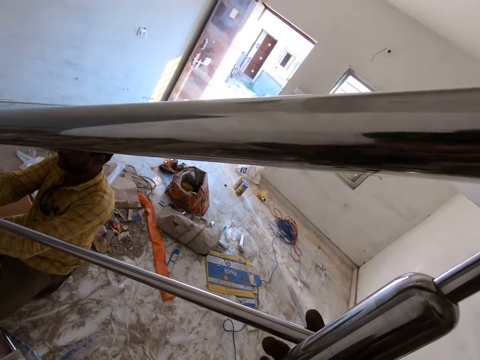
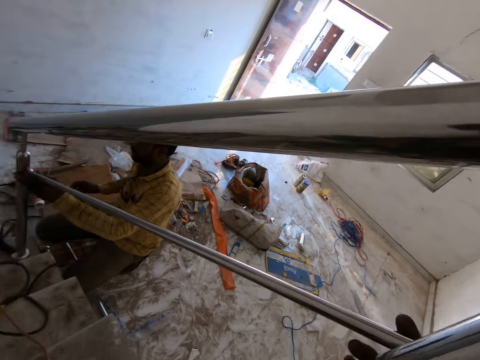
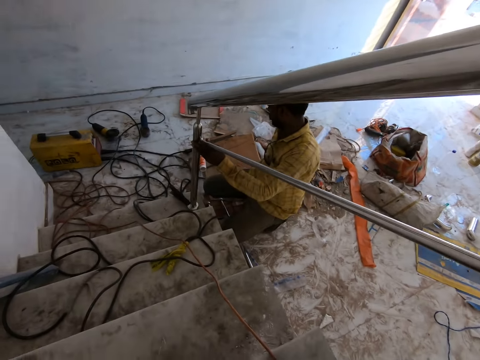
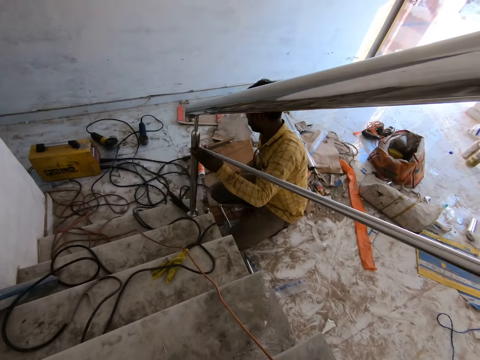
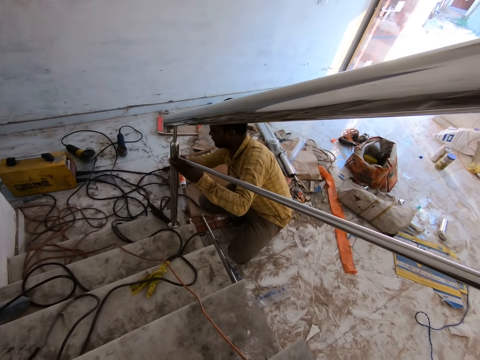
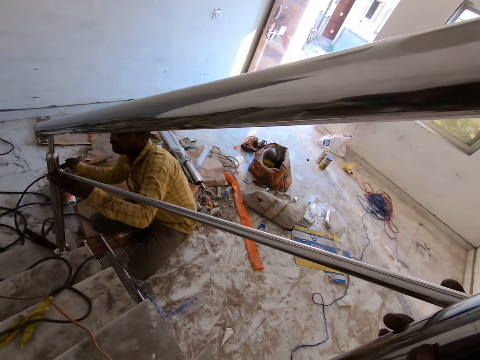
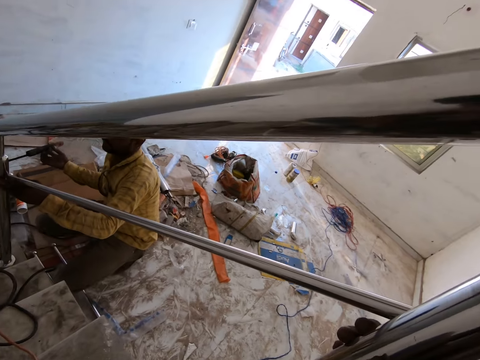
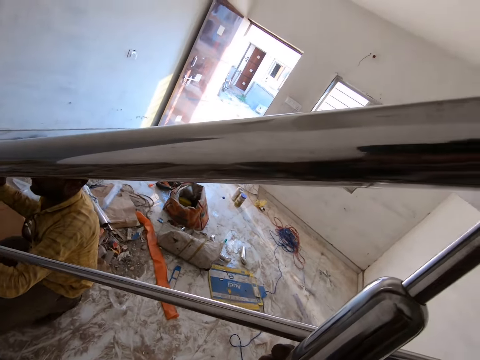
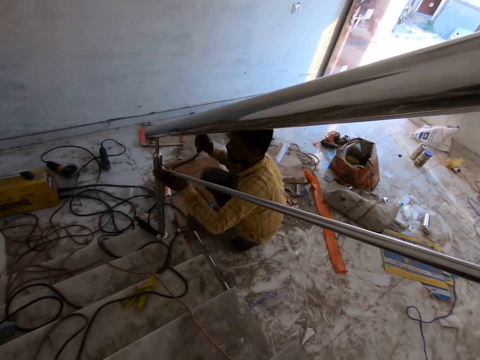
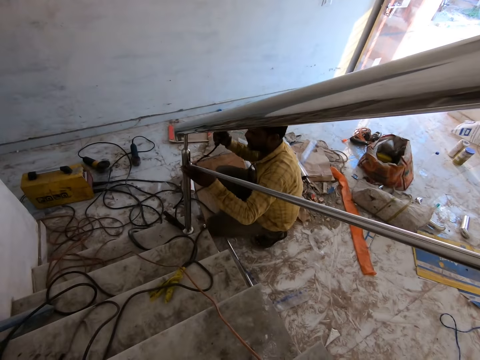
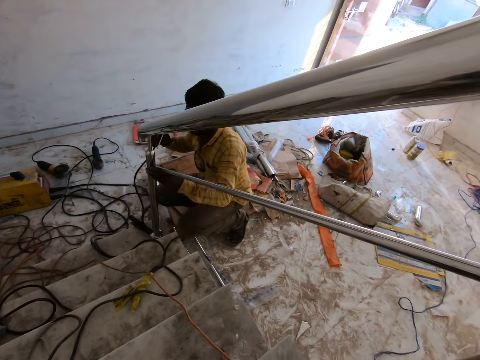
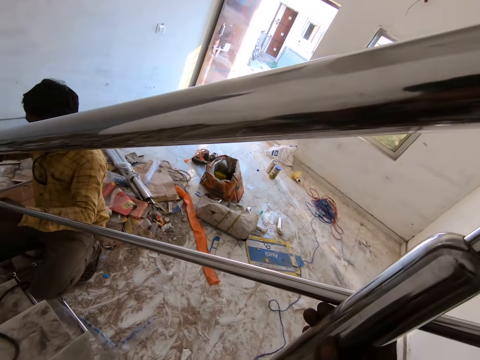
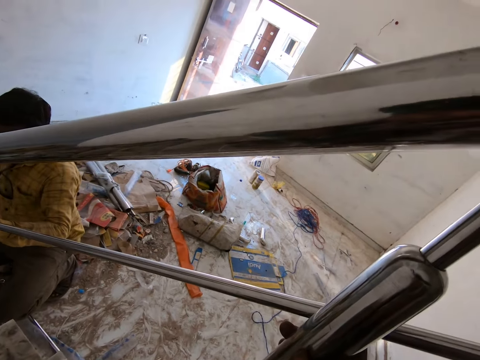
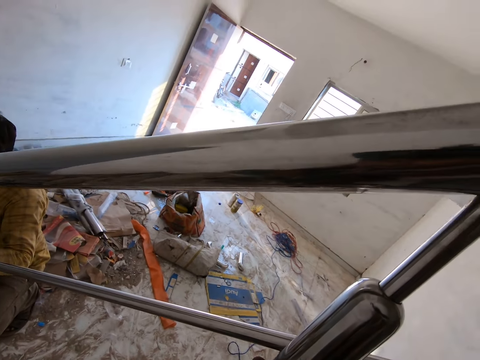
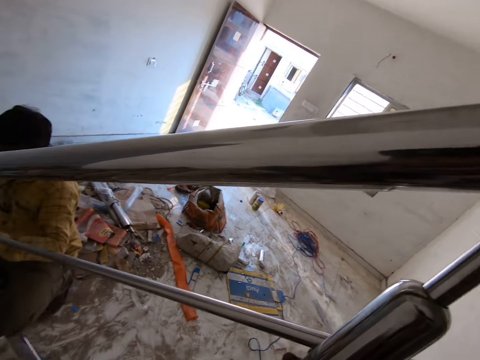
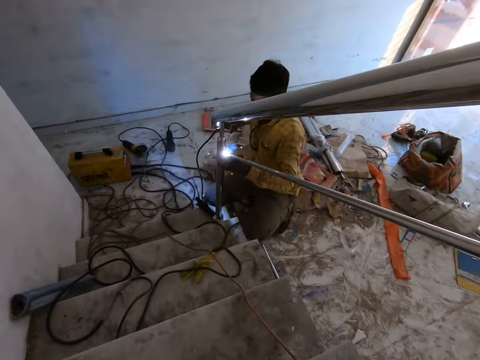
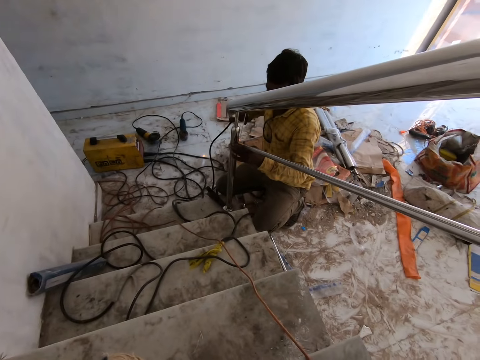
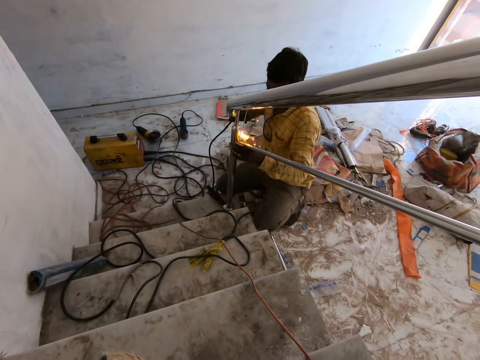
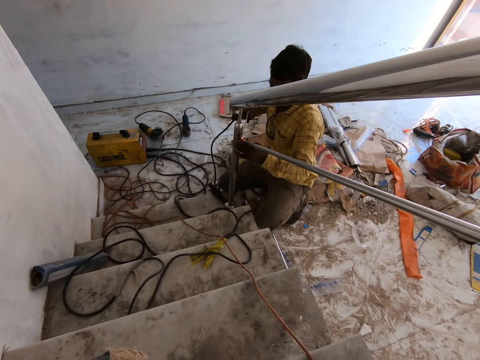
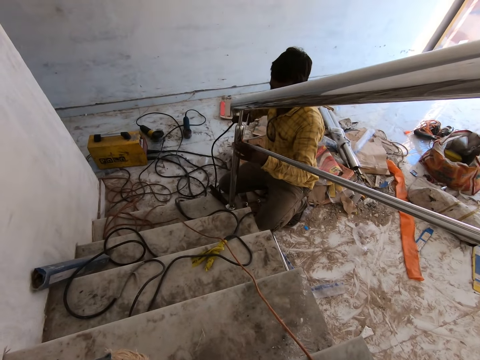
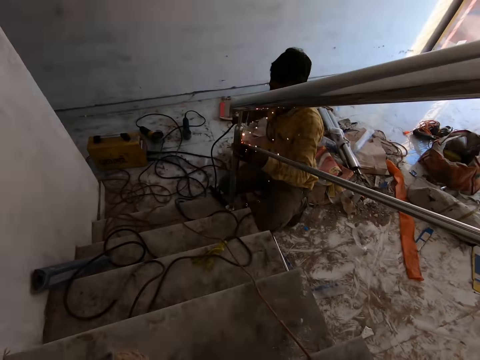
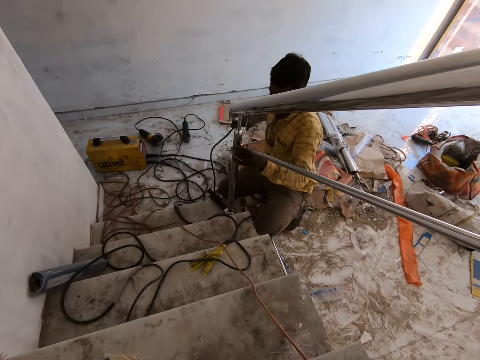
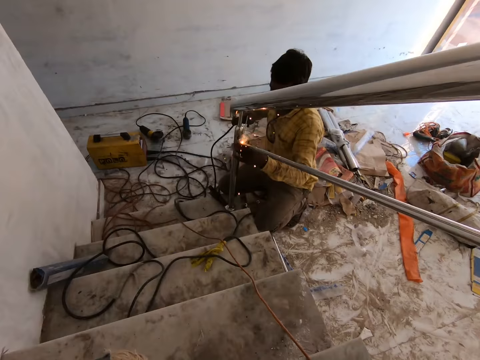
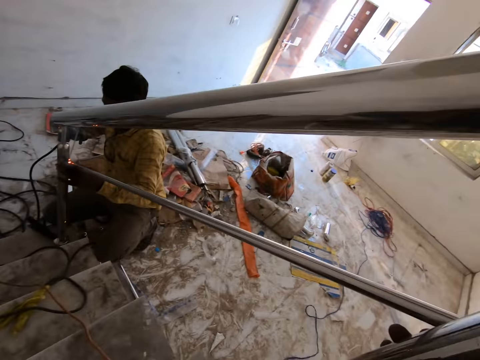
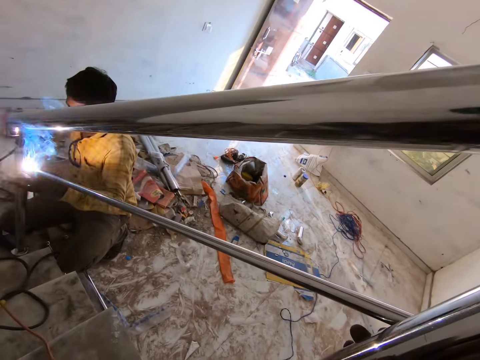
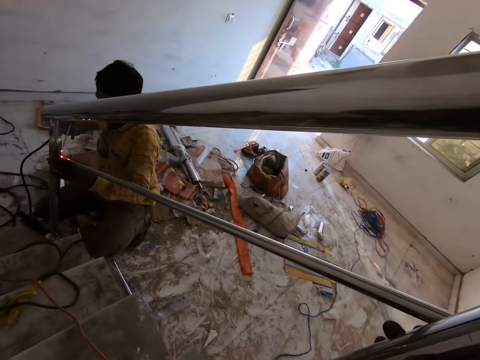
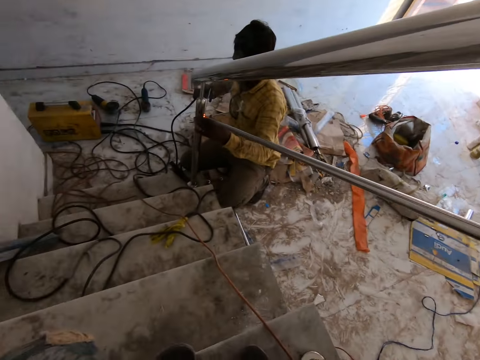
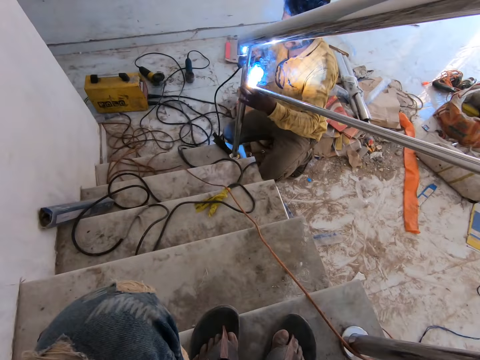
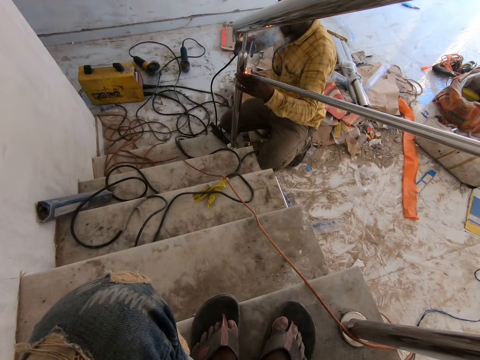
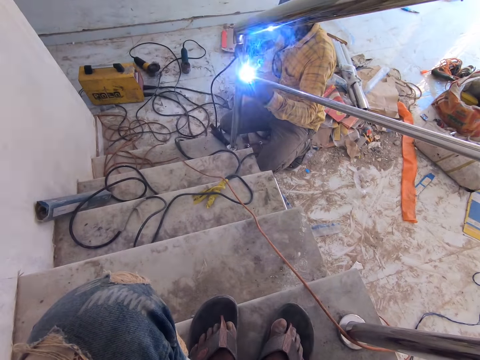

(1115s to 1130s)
The camera wearer turns around. A man puts a measuring tape on the floor. The man picks an electrode holder from the floor with his right hand. The camera wearer turns around. The man welds the metal tube to the baluster with an electrode stick connected to the electrode holder in his right hand.

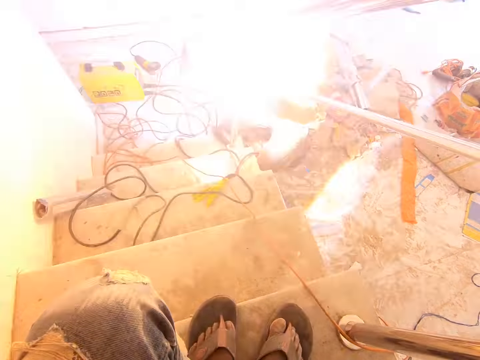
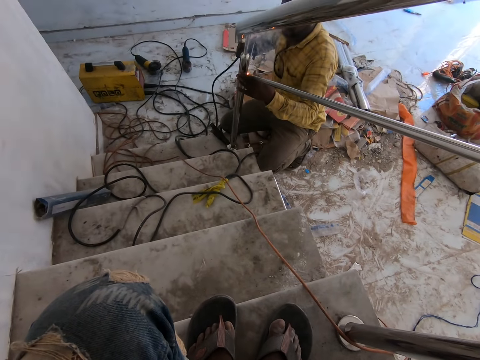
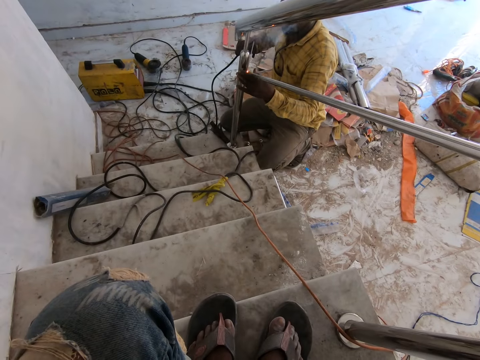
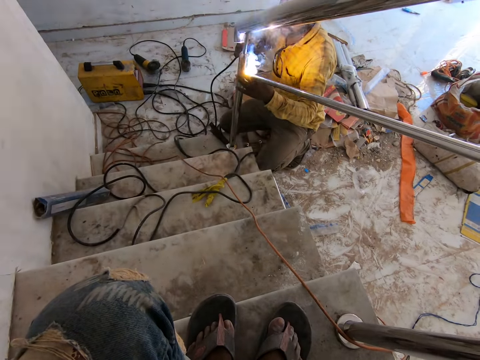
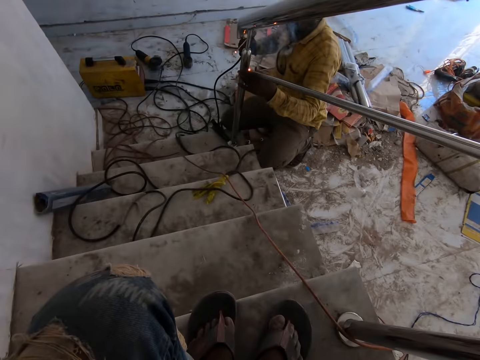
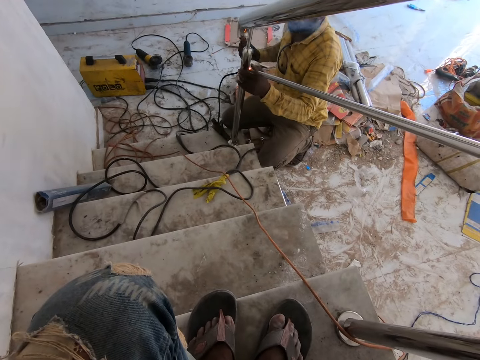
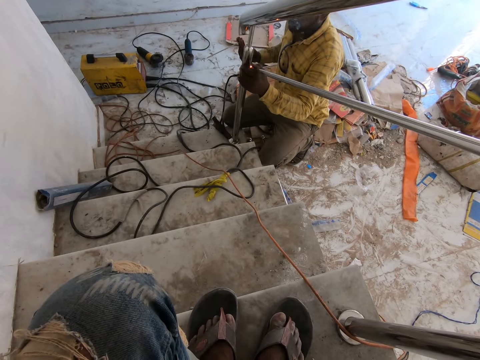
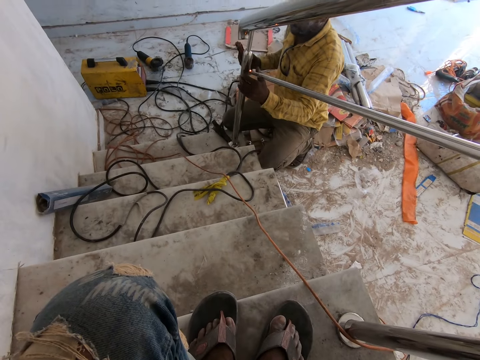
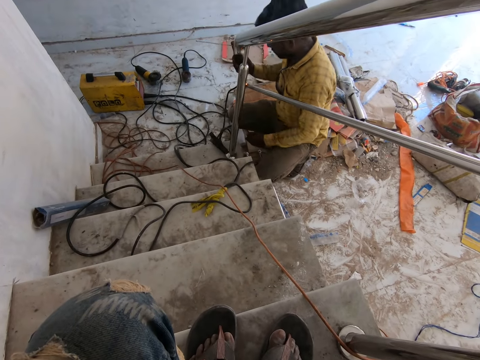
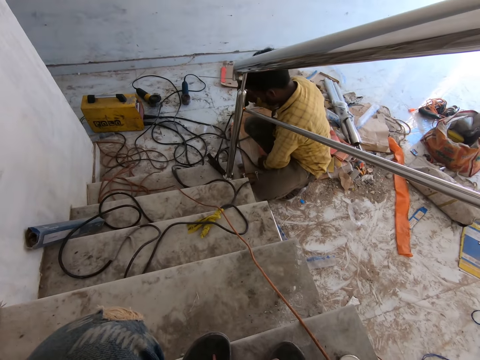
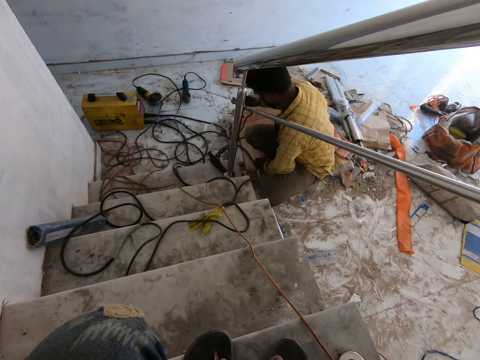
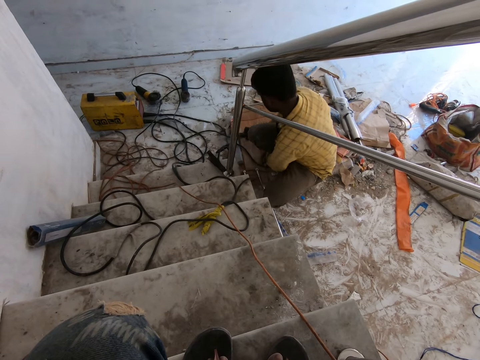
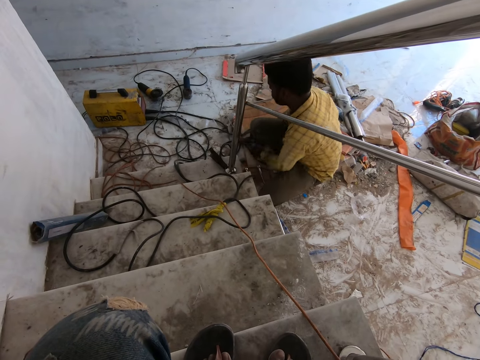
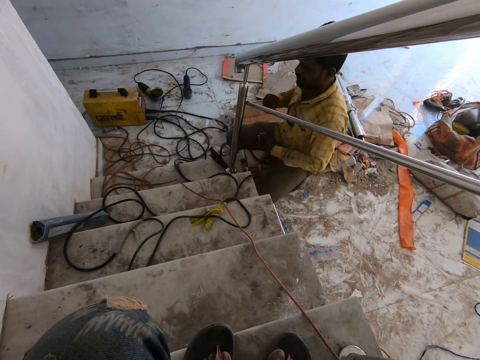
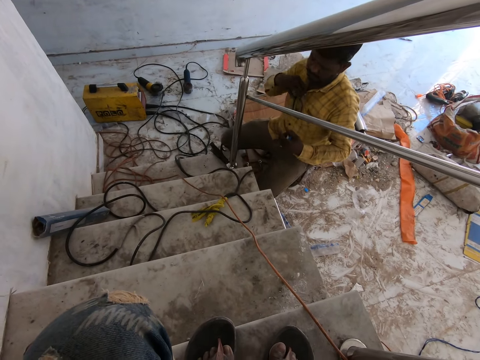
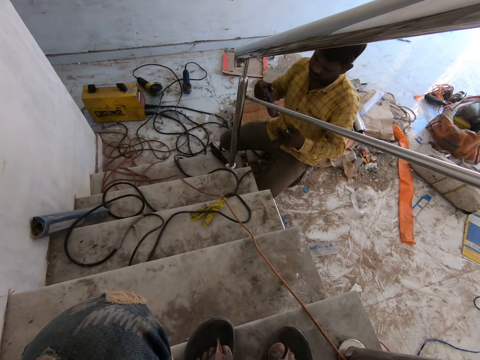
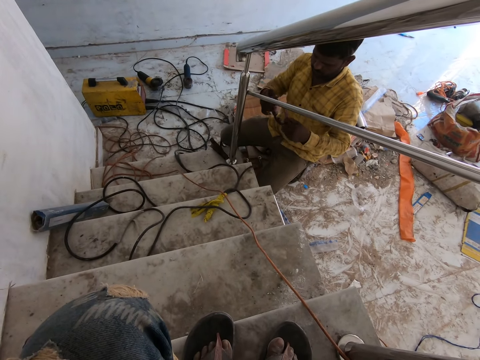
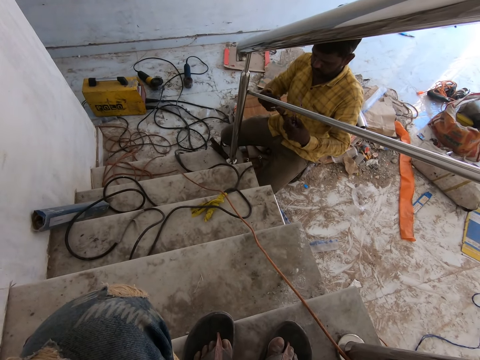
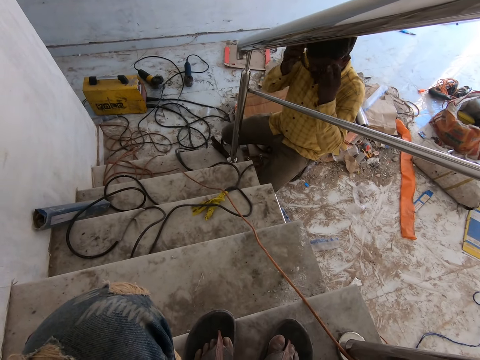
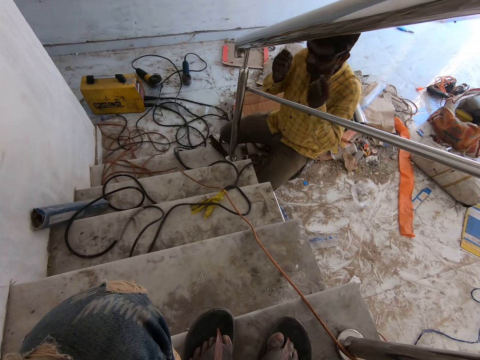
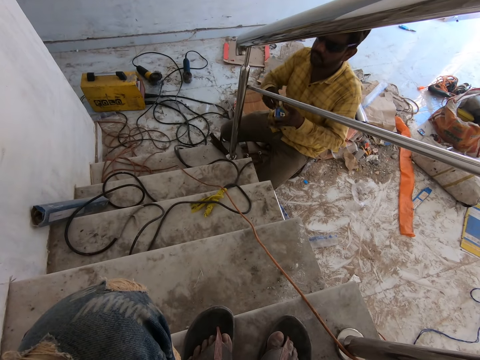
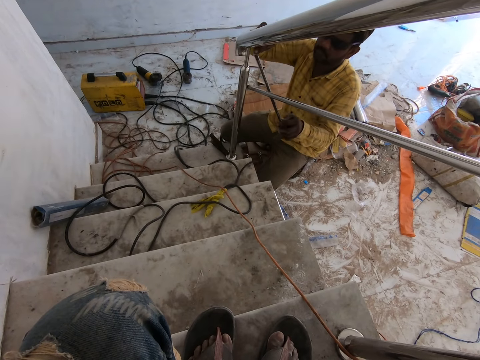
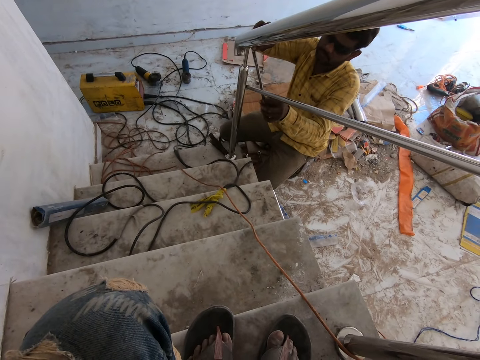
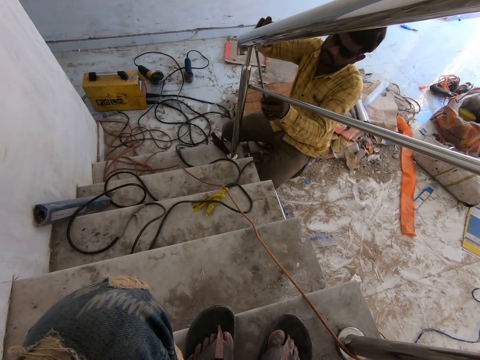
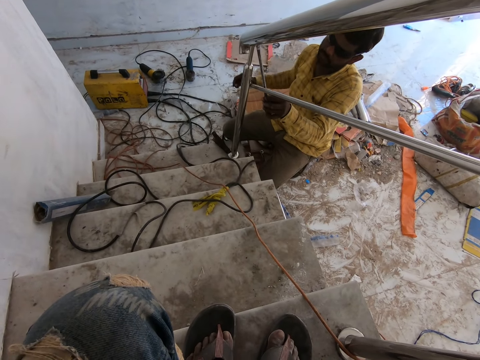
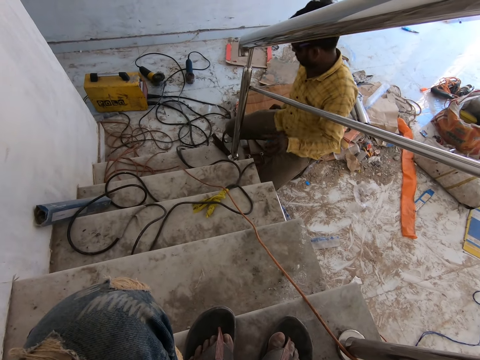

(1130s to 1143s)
A man presses the metal tube with his left thumb. The man picks up a measuring tape on the floor. The man drops the electrode holder on the carton with his right hand. The man takes out a pair of goggles from his shirt with his right hand, unfolds the pair of goggles with both hands, and wears the pair of goggles on his face with both hands. The man draws out the blade of the tape measure in his left hand with his right hand. The man measures the handrail and the metal tube with the tape measure in his left hand.
